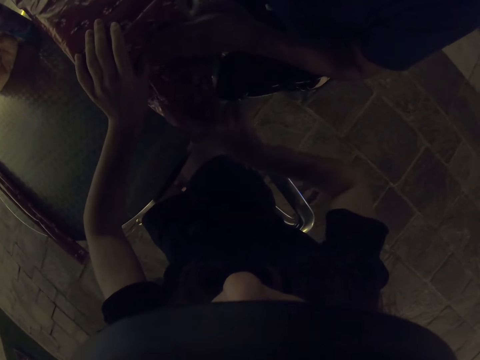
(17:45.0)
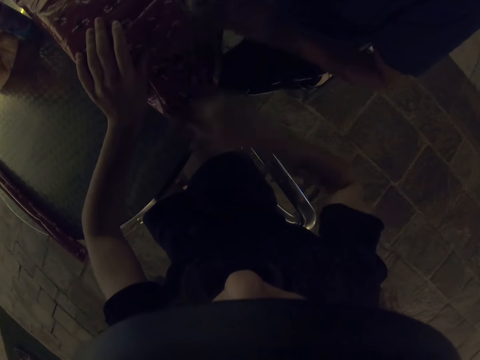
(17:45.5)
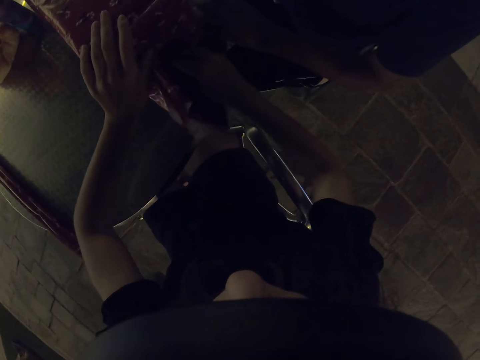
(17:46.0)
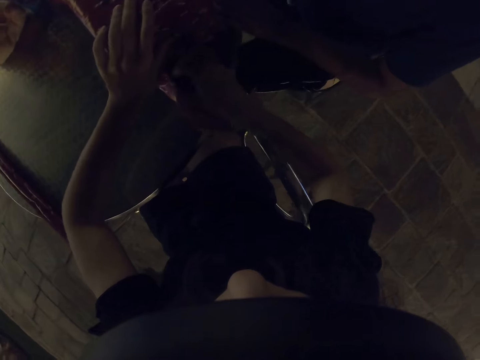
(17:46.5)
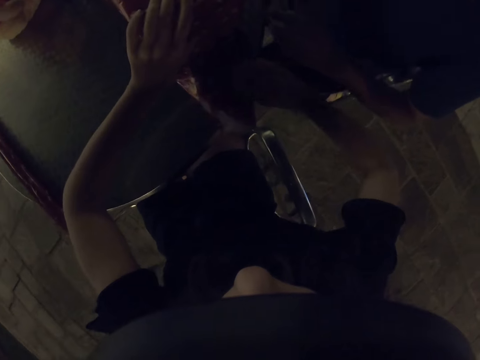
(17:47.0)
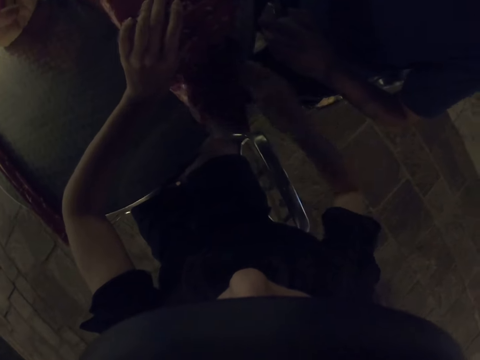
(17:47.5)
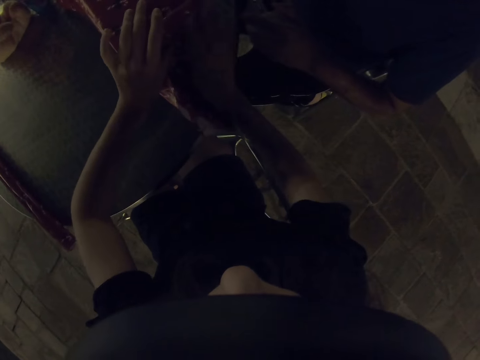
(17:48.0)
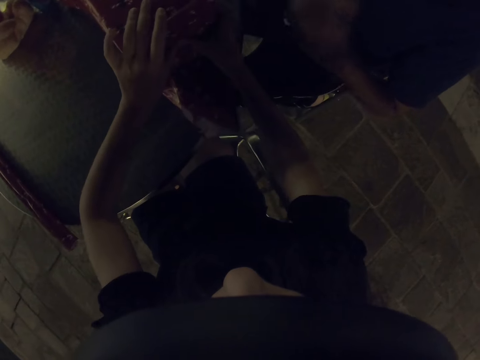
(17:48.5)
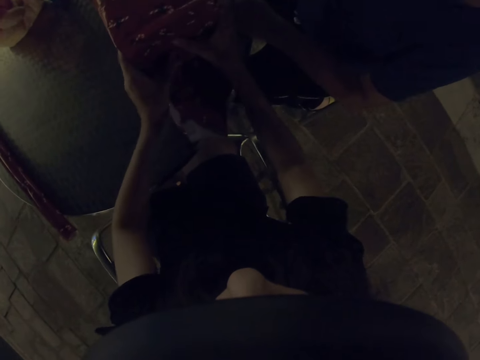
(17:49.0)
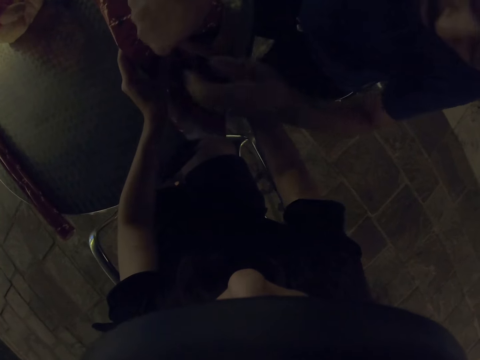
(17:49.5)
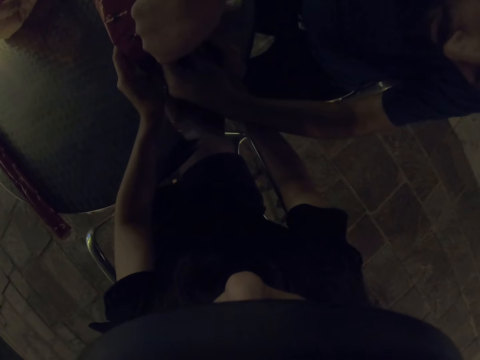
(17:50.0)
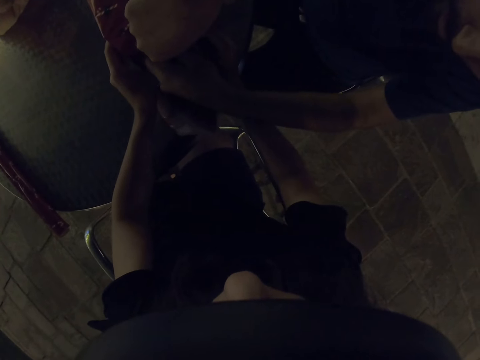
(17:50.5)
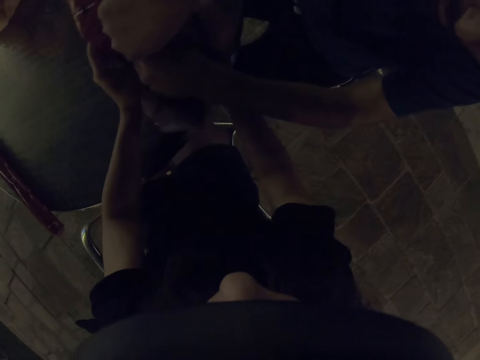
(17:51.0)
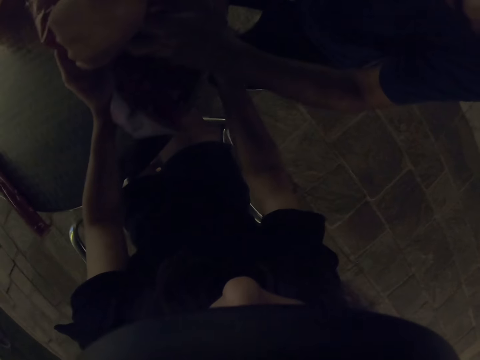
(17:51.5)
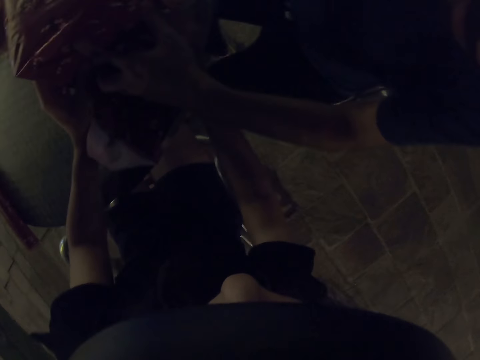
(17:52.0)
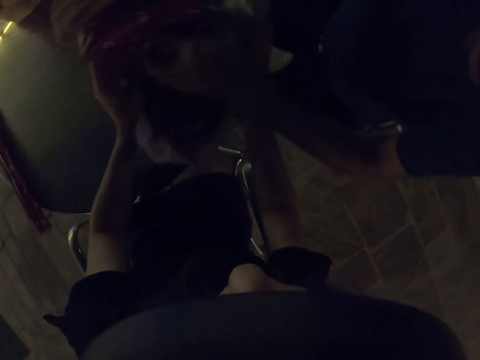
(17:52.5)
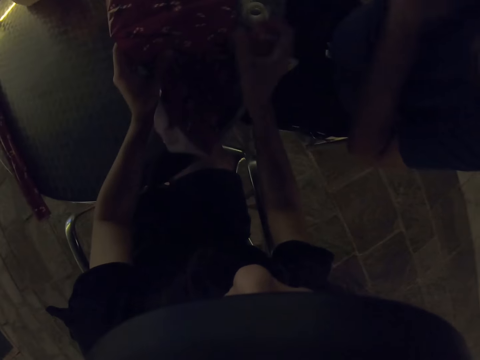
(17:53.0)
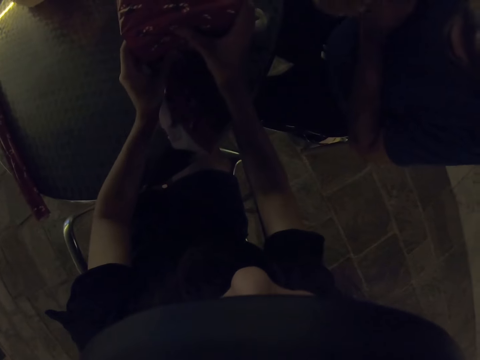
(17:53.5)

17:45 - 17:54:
A man takes tape and tapes the gift wrapper.

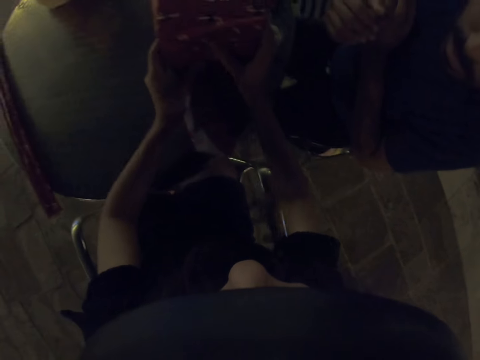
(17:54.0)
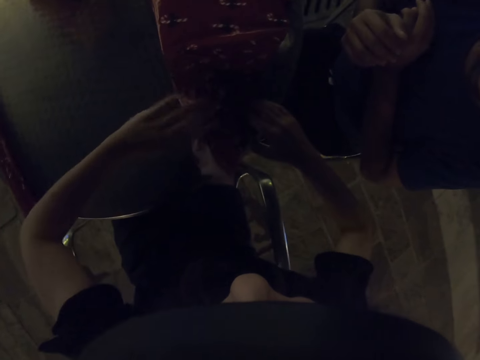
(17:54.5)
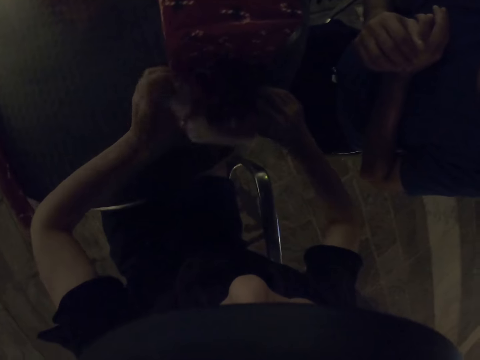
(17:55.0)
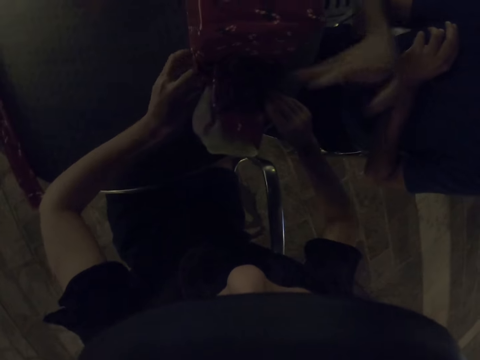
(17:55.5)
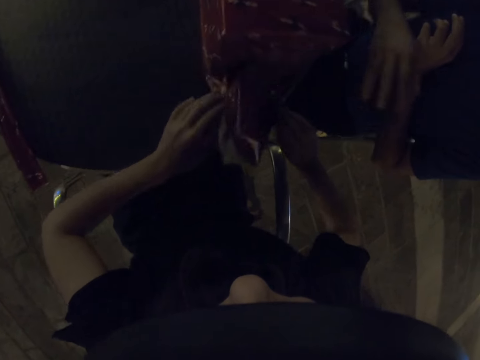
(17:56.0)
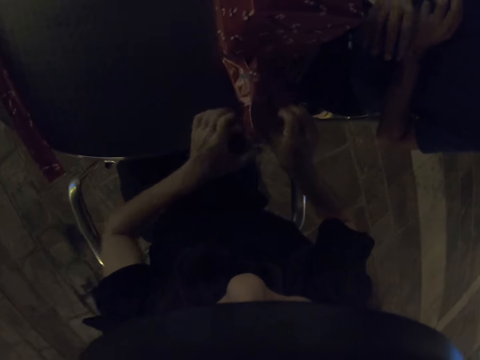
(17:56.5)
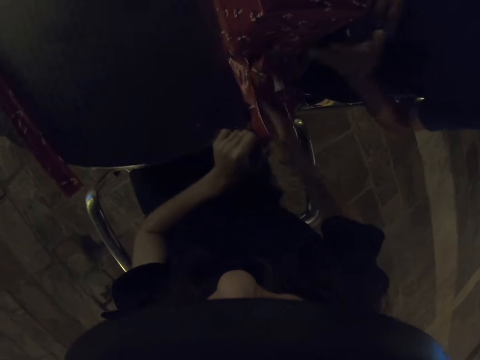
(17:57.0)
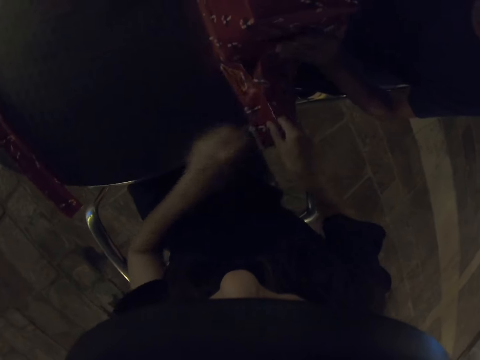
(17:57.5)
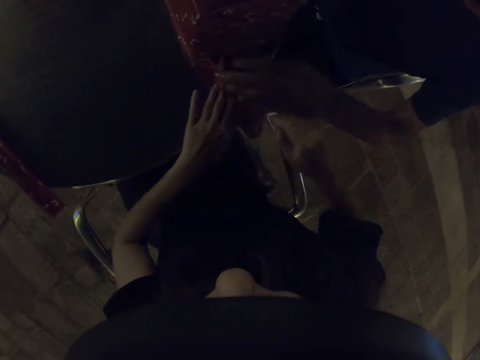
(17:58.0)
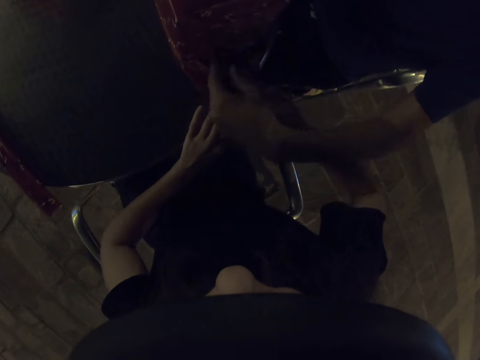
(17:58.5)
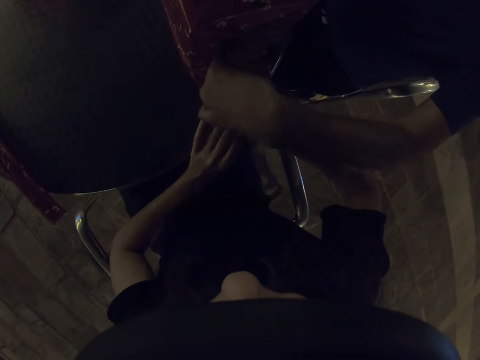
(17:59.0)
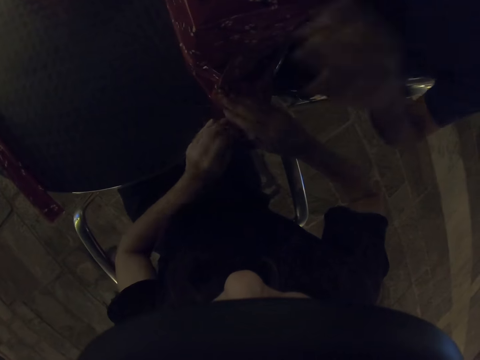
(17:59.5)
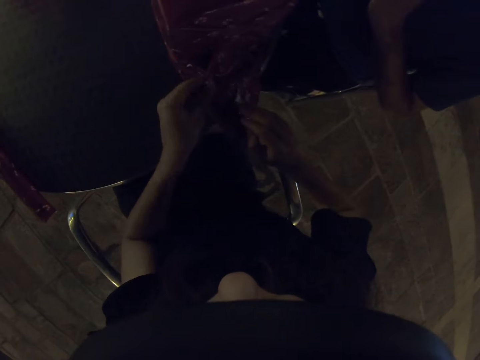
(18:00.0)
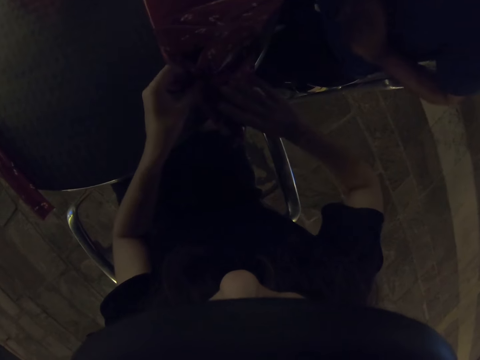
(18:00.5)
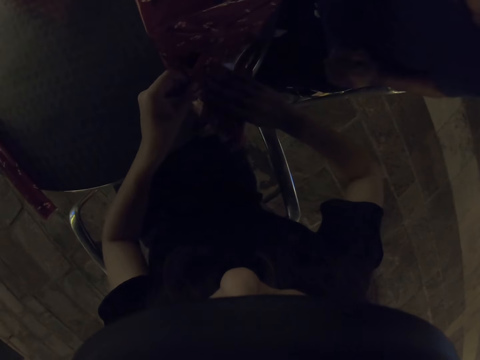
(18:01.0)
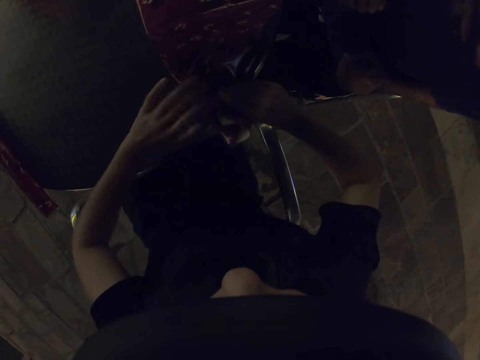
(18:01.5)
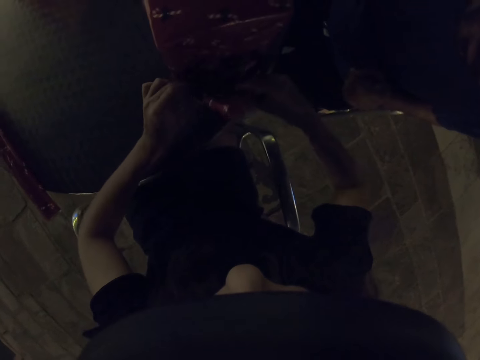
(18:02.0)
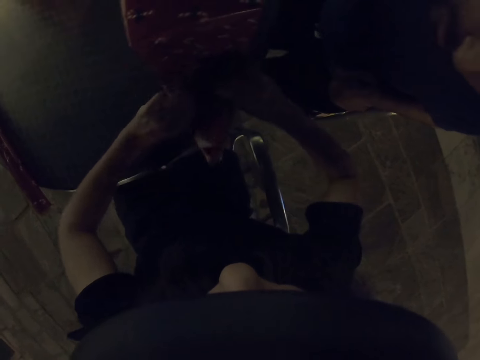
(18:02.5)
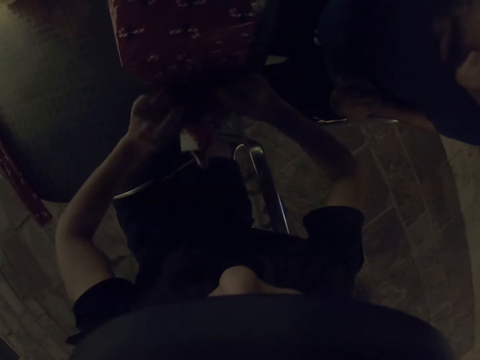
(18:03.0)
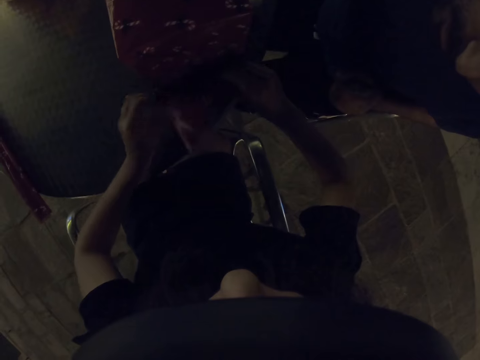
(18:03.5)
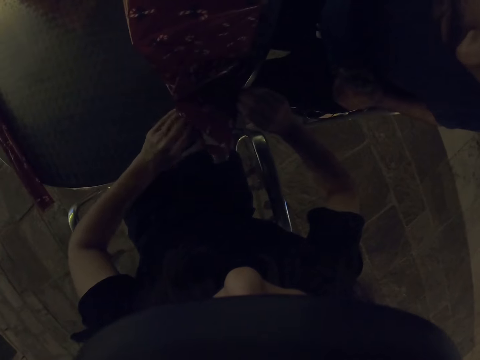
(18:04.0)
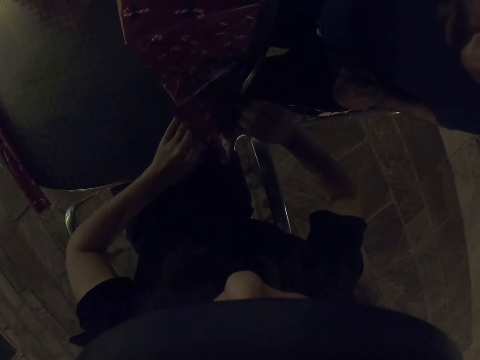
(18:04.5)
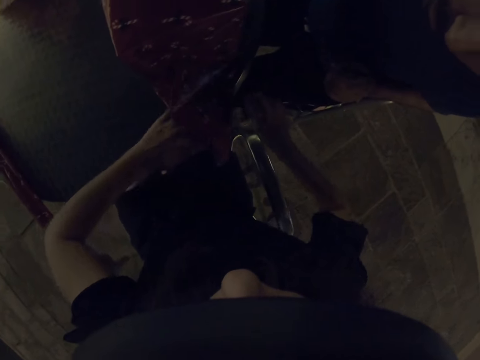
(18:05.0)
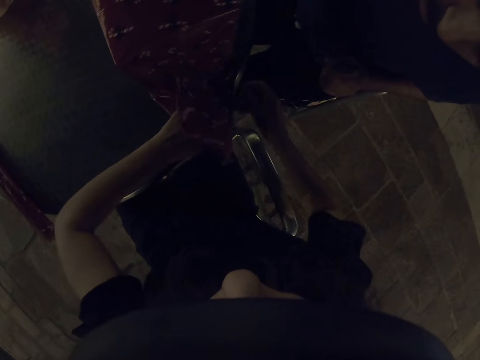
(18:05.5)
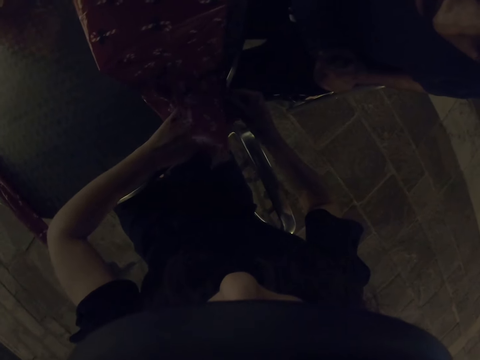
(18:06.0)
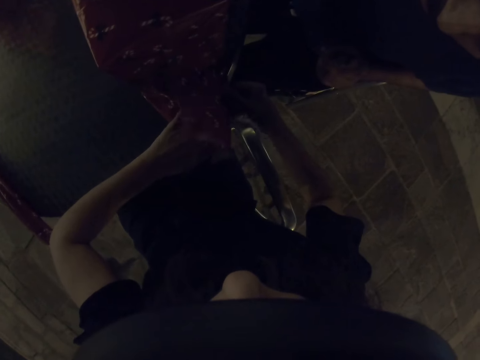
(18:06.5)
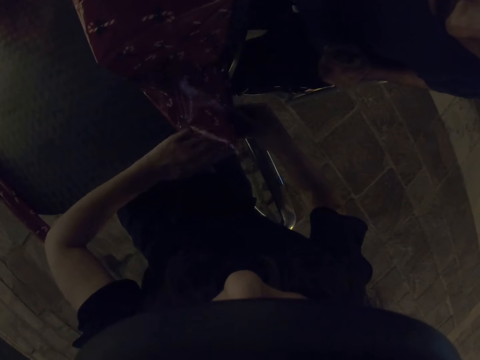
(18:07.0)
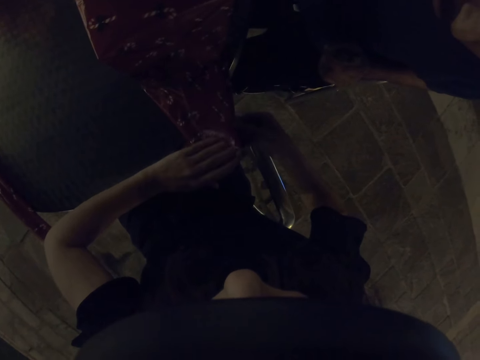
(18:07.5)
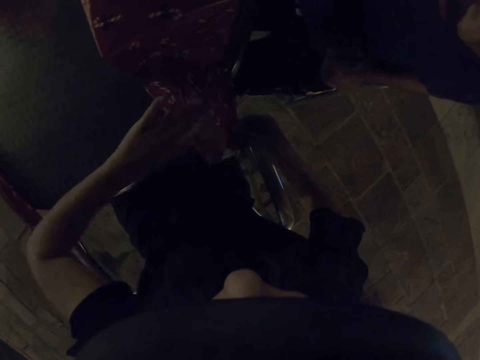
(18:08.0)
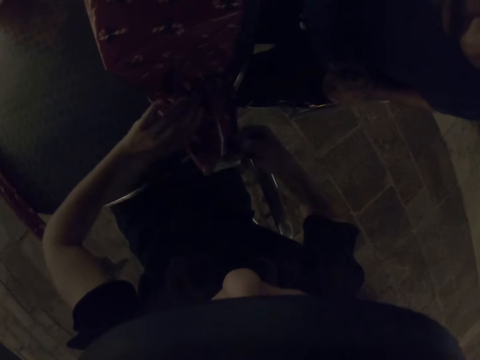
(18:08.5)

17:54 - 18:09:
The camera wearer folds the gift wrapper. A man folds the gift wrapper. The camera wearer folds the gift wrapper. They wrap the gift with the man.

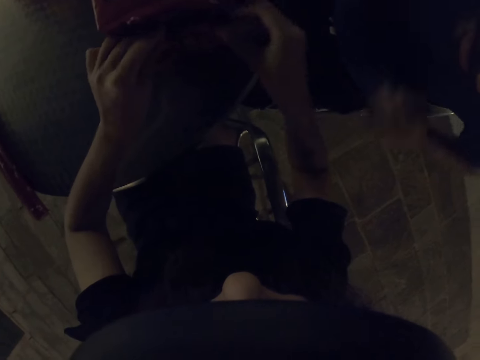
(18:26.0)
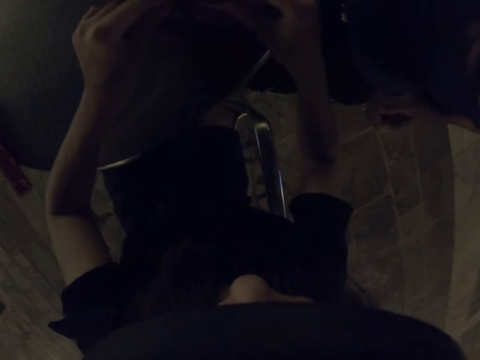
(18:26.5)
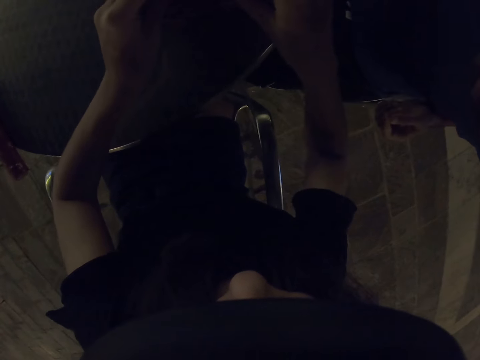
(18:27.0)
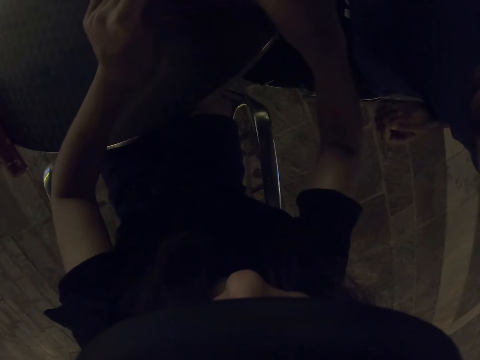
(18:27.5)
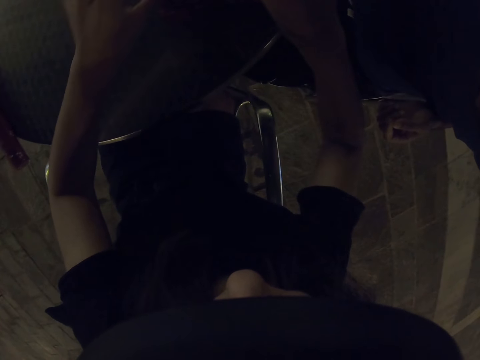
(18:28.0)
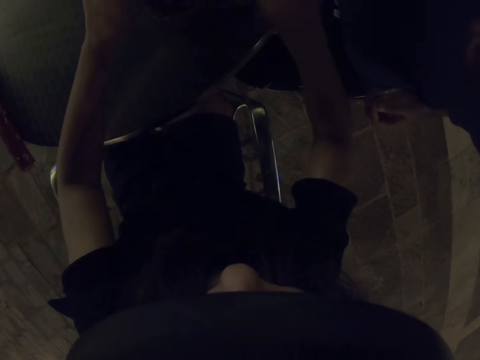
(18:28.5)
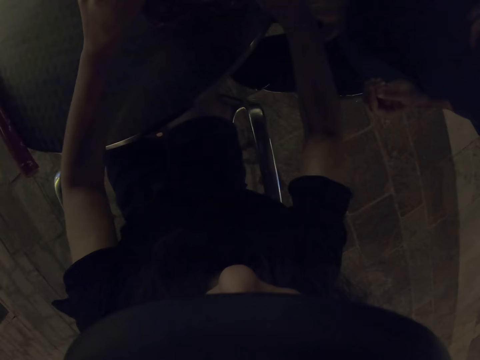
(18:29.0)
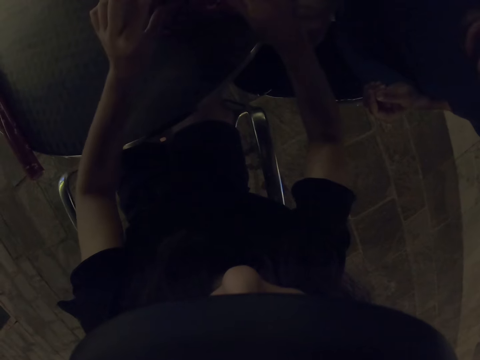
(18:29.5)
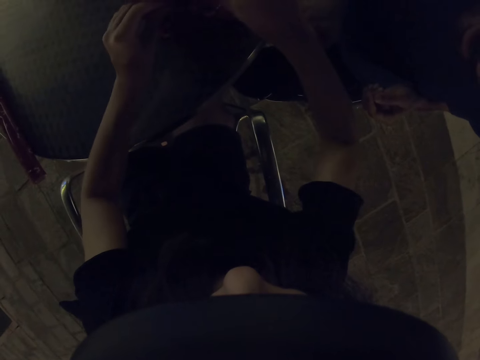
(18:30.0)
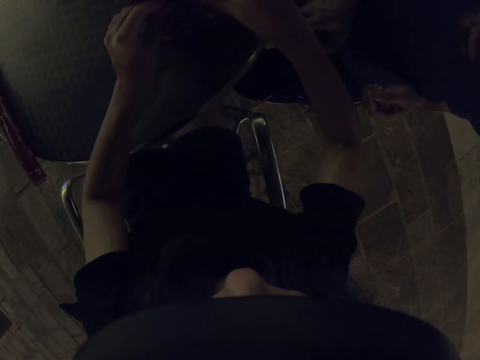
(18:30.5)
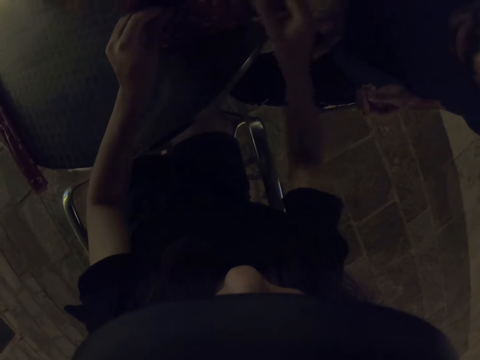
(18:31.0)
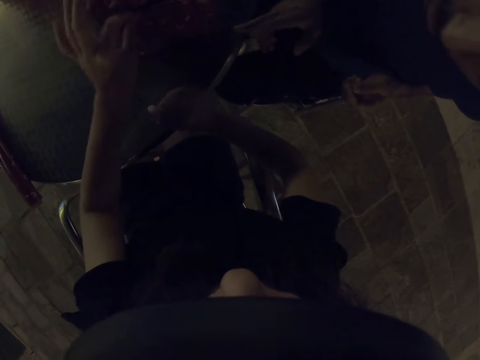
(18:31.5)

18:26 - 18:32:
The camera wearer folds the gift wrapper.
